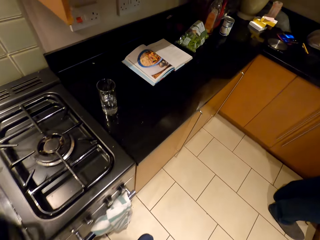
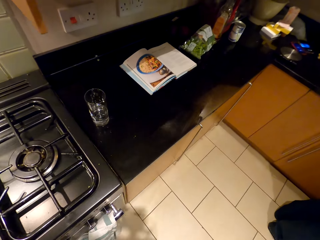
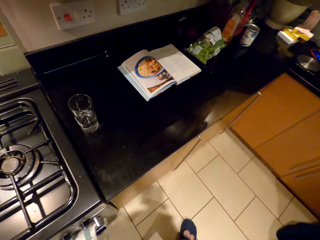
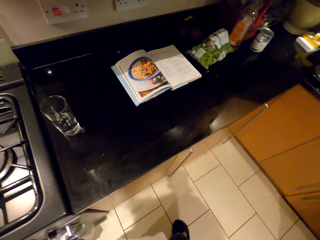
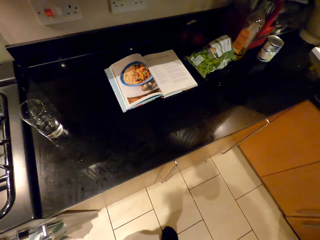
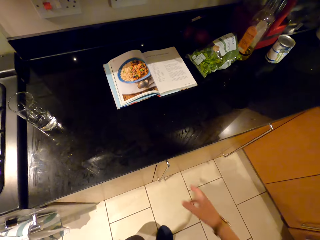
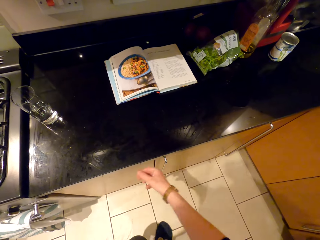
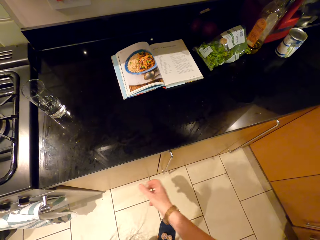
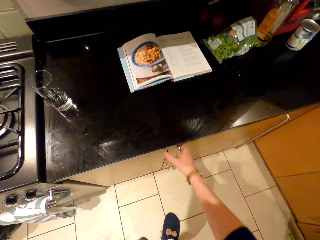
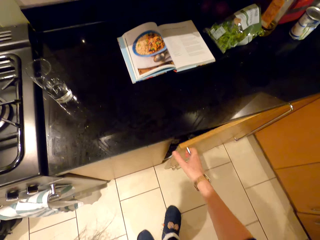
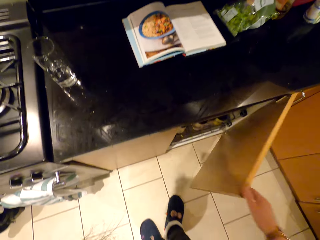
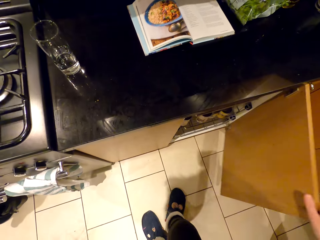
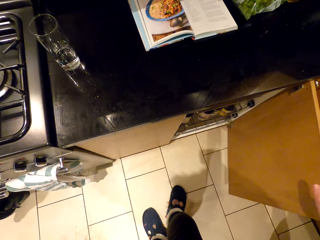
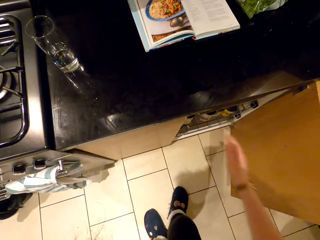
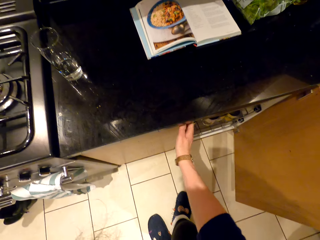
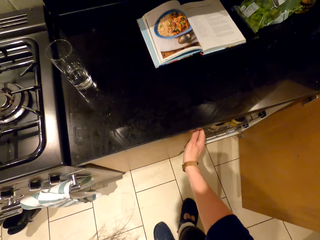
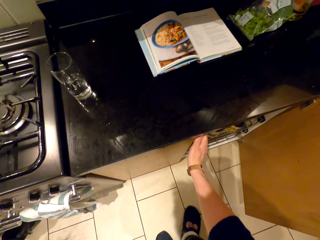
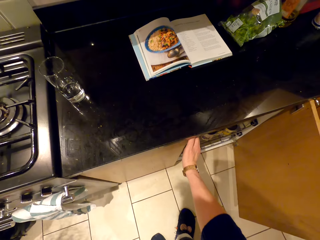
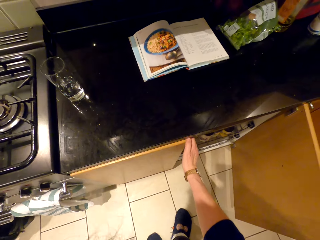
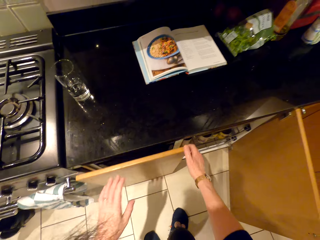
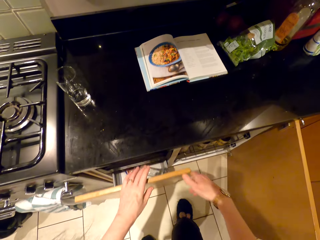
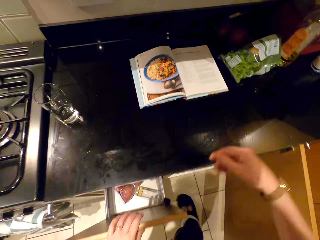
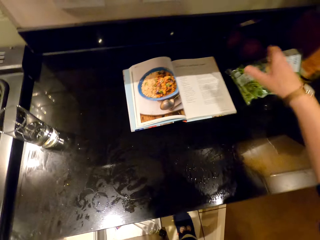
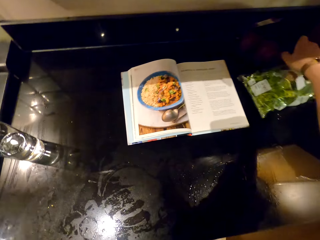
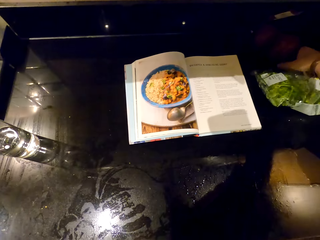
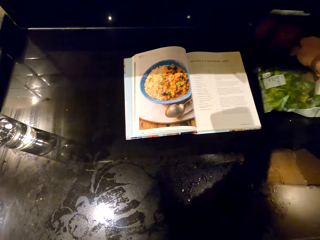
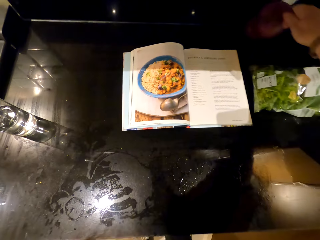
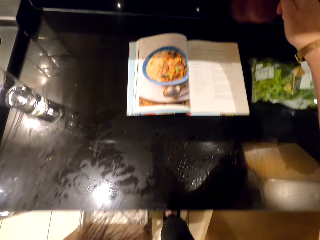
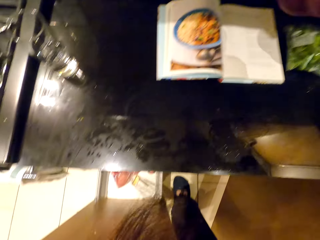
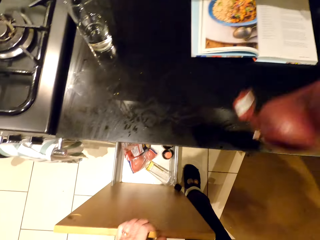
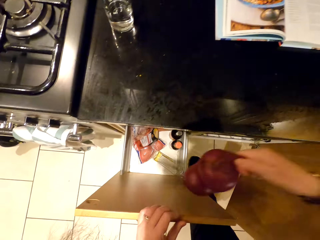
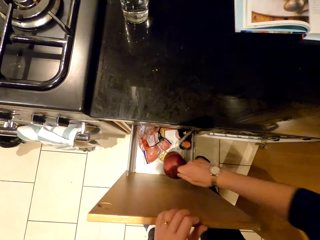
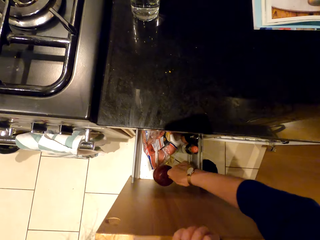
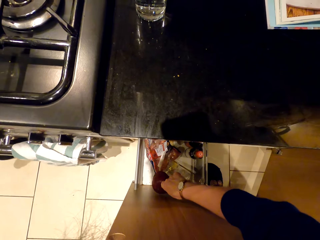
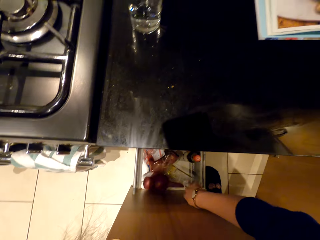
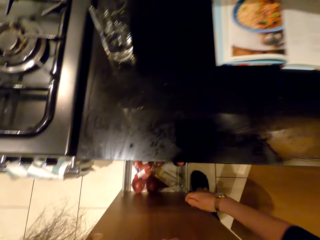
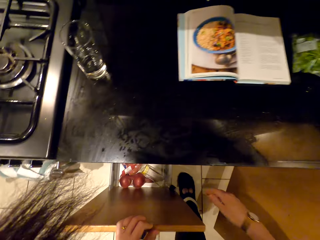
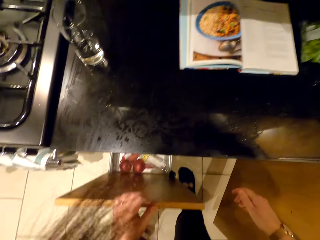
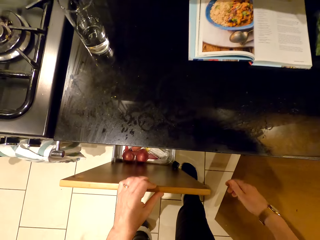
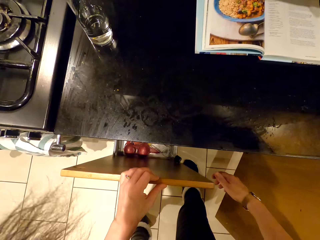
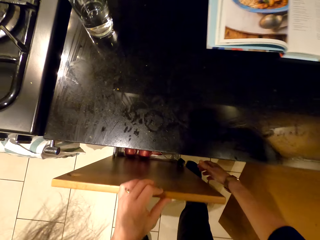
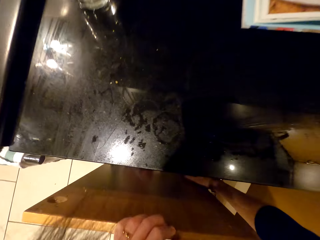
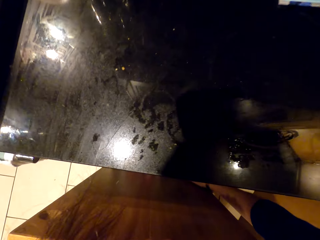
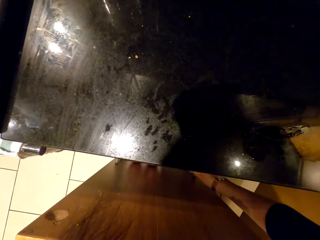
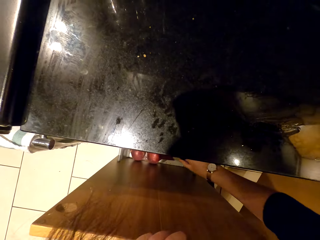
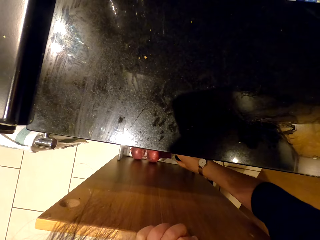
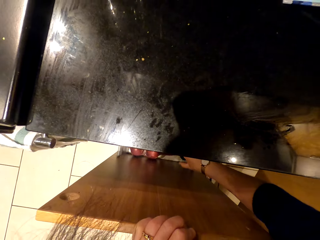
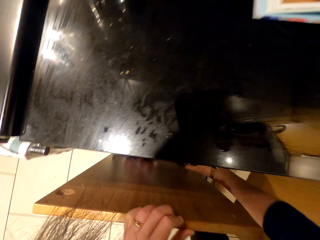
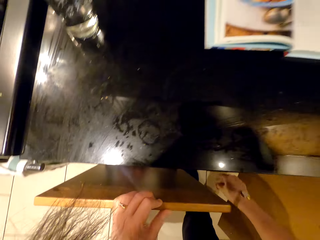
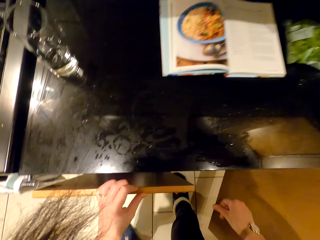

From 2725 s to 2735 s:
The camera wearer opens the cabinet. They open the drawer. They put onions in the cabinet. They pick an onion from the surface, put the onion in the drawer and hold the drawer.
